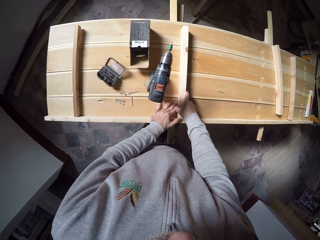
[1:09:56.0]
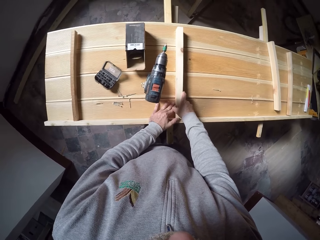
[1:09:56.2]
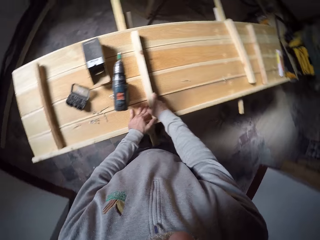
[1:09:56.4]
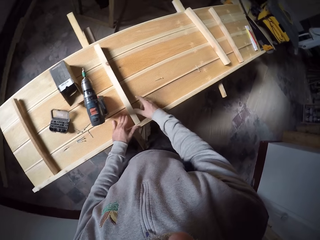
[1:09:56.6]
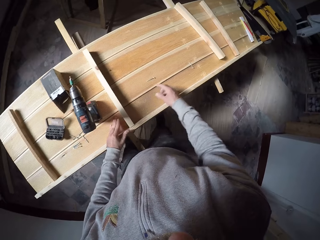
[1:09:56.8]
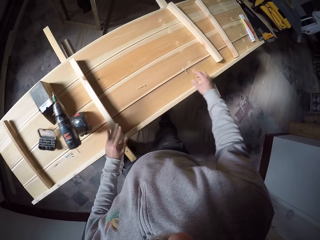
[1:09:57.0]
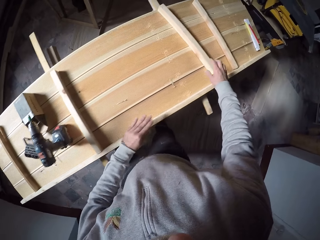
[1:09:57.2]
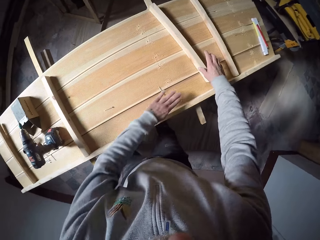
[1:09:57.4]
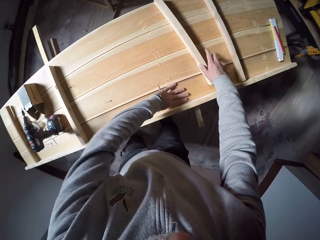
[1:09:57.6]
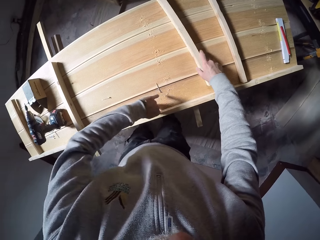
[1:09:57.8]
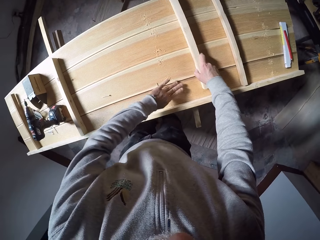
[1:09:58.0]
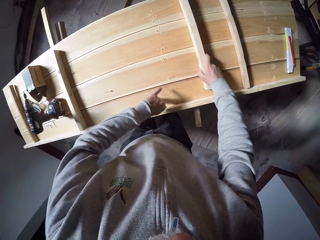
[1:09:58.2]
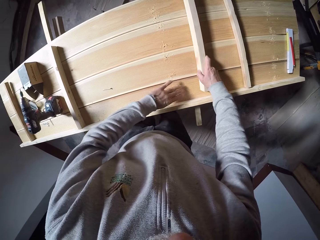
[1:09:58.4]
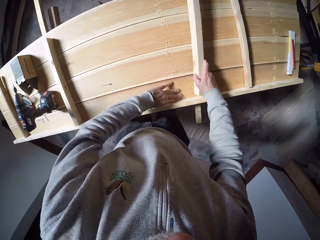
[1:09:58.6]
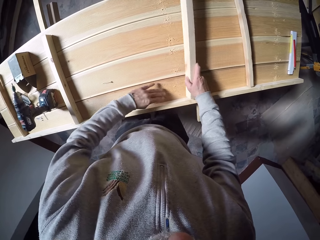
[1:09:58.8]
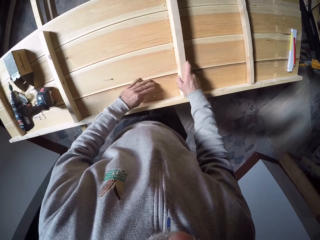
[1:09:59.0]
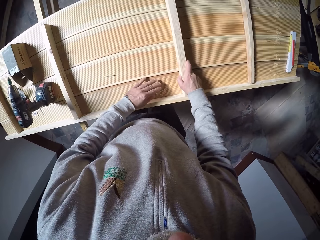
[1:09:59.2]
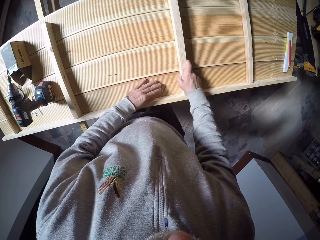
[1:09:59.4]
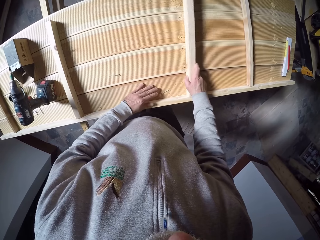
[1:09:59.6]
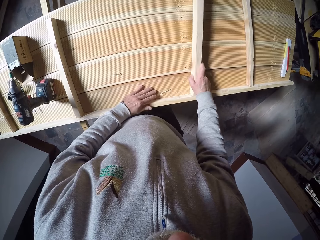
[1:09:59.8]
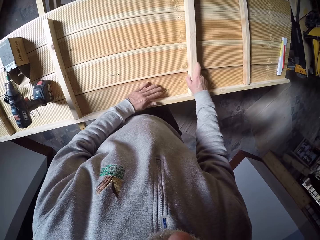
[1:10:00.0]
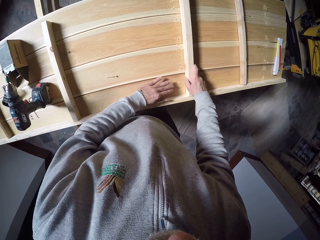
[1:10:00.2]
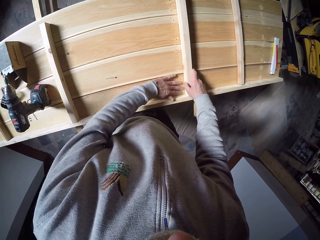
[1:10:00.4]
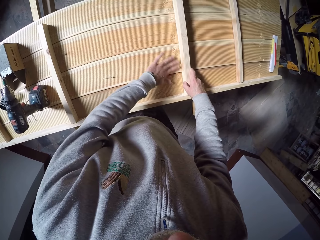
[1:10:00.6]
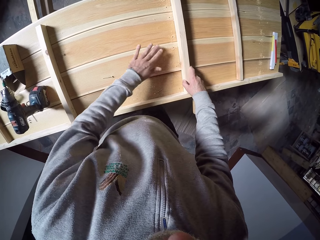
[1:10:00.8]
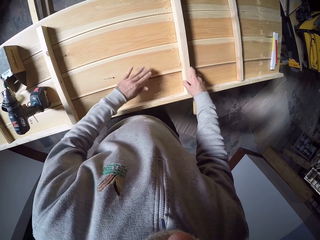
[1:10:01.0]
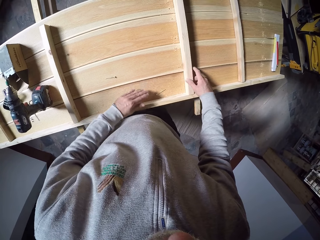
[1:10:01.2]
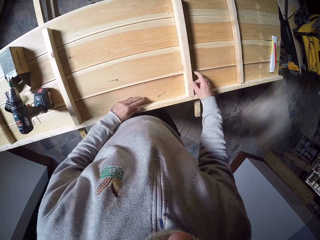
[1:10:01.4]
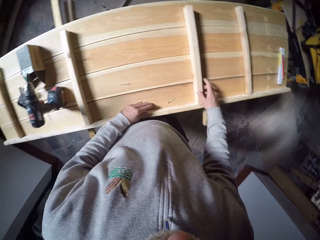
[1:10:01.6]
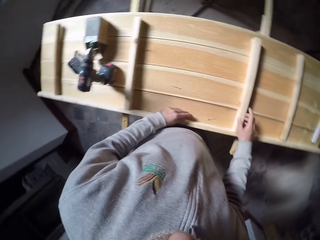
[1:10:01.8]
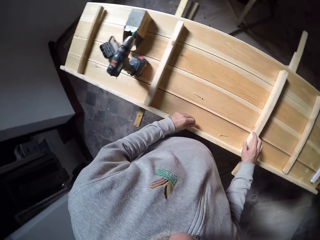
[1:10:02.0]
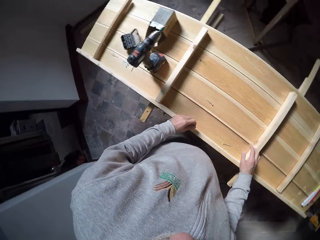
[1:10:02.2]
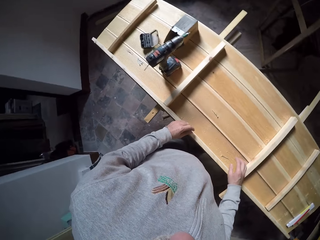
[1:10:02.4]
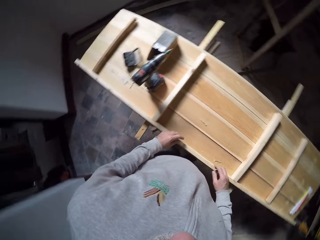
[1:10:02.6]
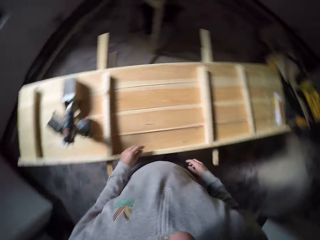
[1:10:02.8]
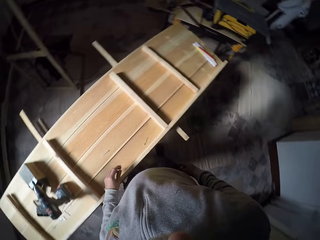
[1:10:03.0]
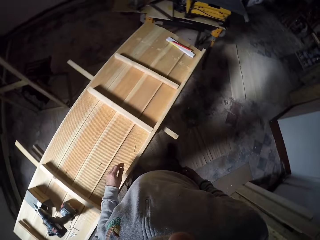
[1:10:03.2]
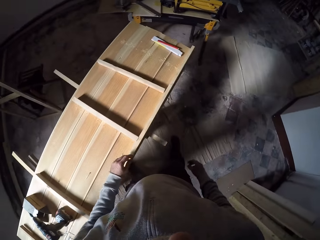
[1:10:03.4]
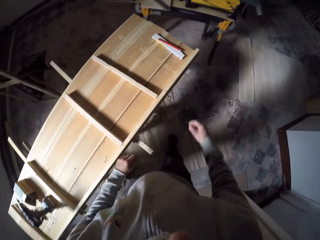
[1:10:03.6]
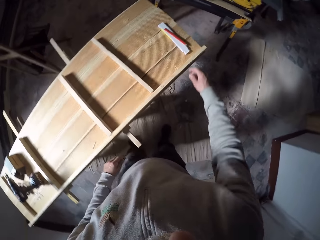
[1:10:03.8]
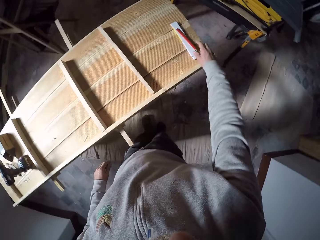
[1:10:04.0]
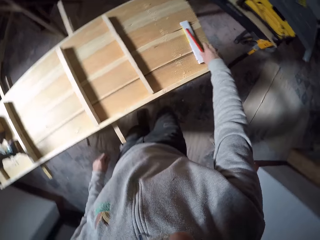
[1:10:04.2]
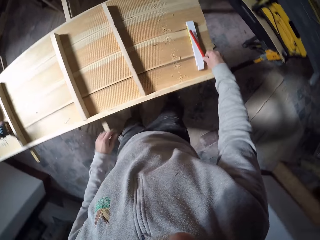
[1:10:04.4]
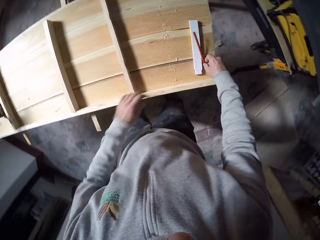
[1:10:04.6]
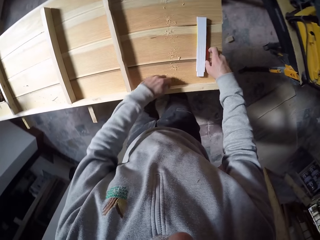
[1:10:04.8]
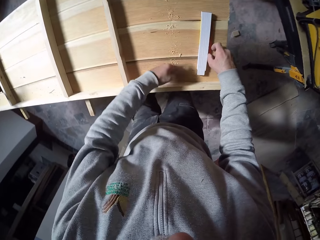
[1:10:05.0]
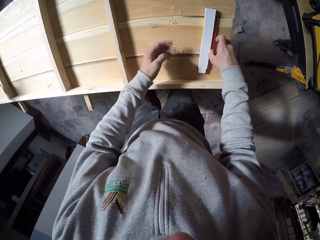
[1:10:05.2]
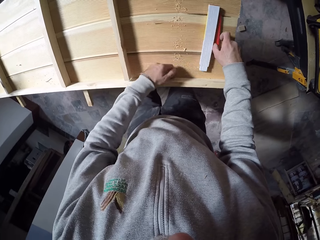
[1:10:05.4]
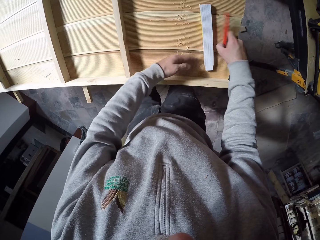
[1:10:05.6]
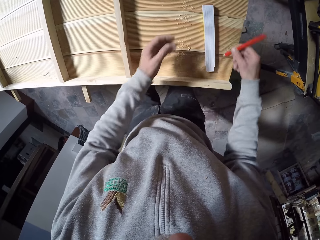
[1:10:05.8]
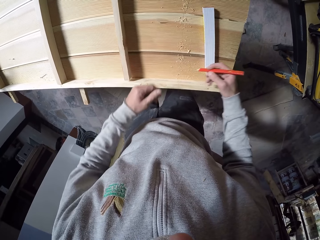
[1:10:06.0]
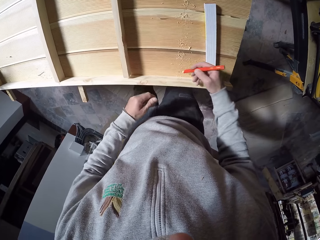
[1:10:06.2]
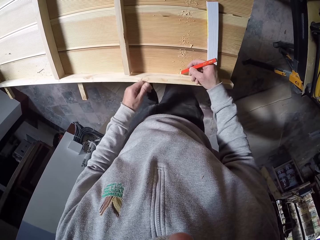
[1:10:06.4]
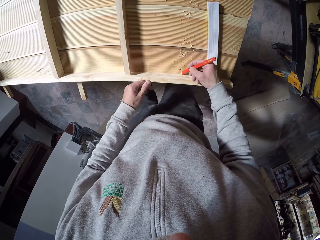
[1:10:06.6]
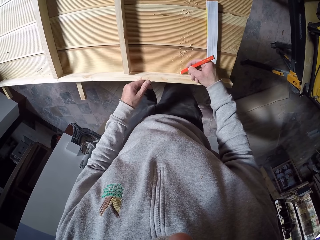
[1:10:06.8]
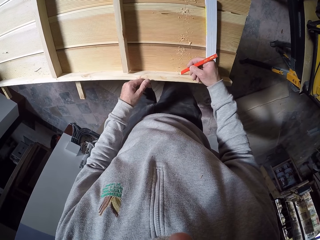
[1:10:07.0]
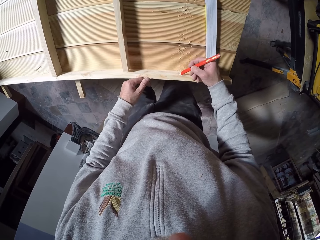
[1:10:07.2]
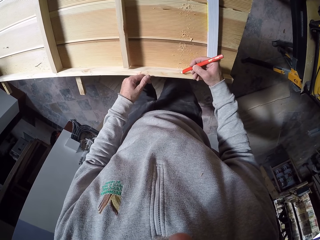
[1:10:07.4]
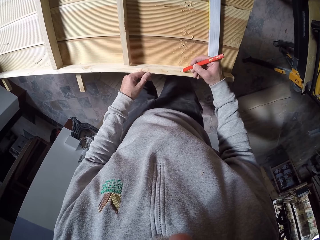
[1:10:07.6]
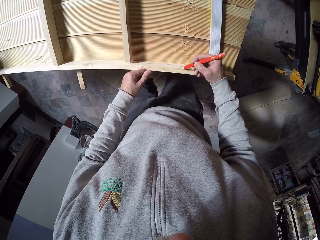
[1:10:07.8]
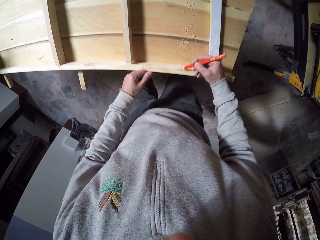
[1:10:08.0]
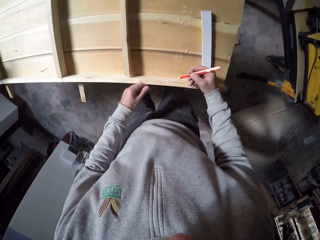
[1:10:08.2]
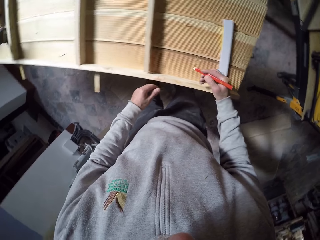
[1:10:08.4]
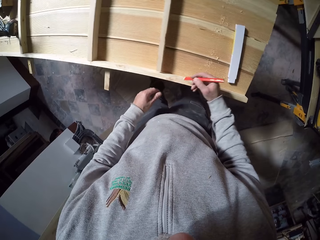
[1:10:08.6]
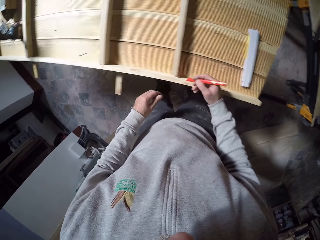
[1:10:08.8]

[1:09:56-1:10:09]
The camera wearer adjusts the wood. He wipes the wooden board with his left hand and moves a plank on the wooden board with his right hand. He picks the wood. He dusts off the table. He picks a marking pencil from the wooden board with his right hand. He wipes the wooden board with his left hand. He draws on the wooden board with the pencil in his right hand.

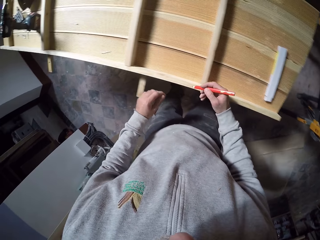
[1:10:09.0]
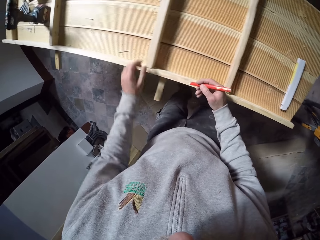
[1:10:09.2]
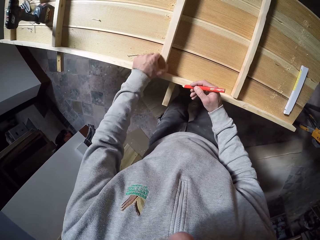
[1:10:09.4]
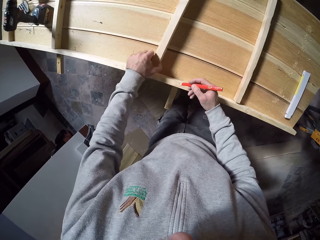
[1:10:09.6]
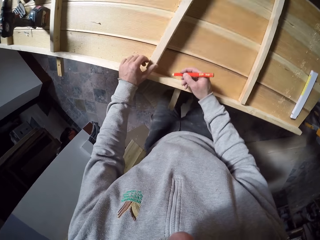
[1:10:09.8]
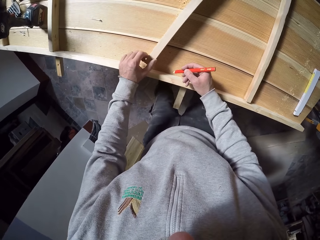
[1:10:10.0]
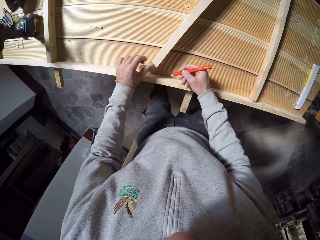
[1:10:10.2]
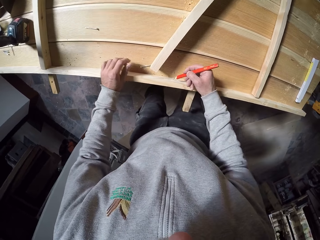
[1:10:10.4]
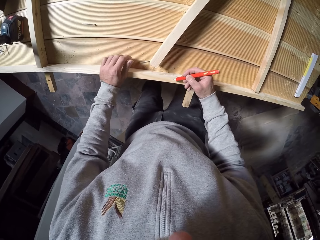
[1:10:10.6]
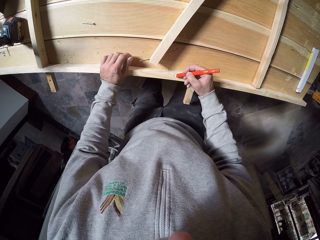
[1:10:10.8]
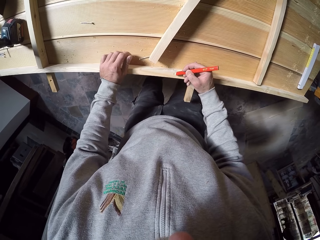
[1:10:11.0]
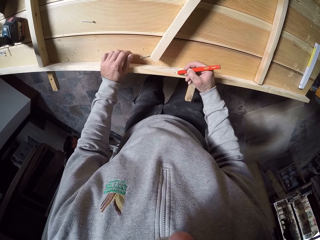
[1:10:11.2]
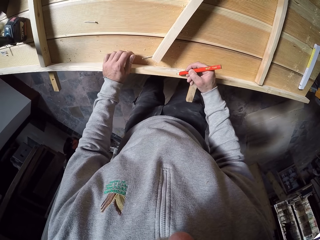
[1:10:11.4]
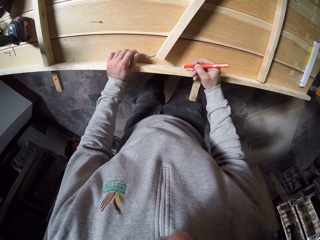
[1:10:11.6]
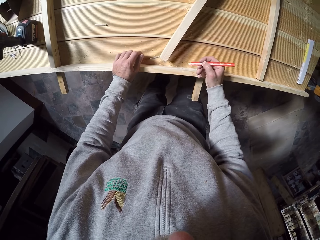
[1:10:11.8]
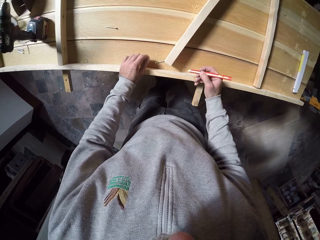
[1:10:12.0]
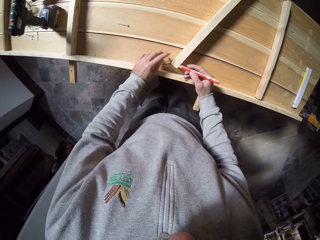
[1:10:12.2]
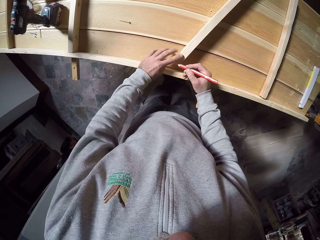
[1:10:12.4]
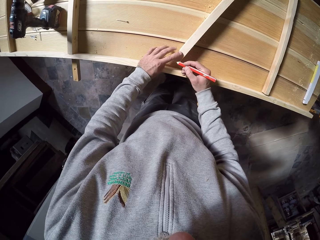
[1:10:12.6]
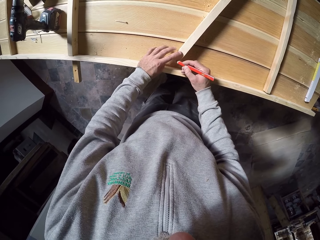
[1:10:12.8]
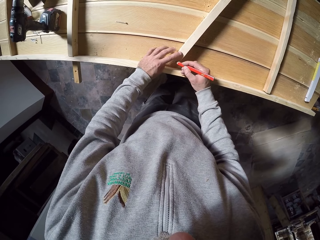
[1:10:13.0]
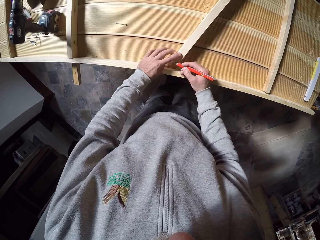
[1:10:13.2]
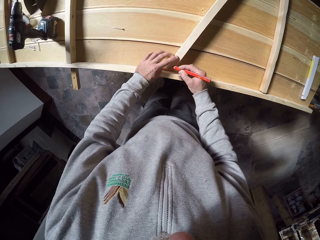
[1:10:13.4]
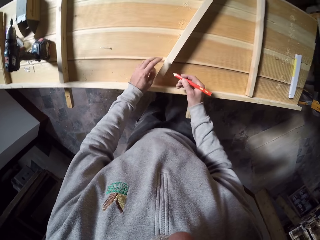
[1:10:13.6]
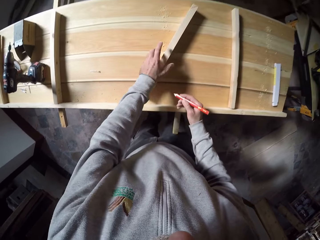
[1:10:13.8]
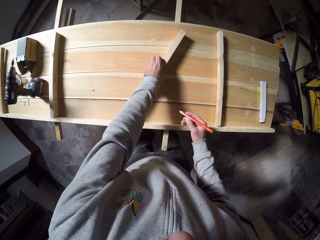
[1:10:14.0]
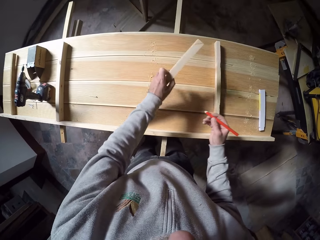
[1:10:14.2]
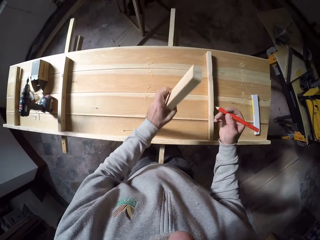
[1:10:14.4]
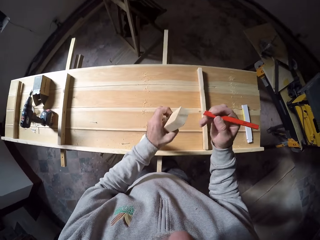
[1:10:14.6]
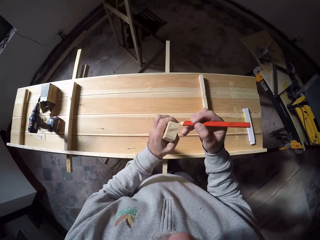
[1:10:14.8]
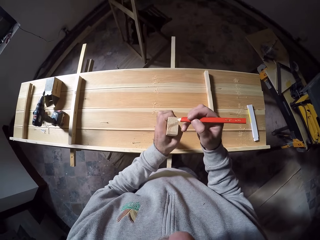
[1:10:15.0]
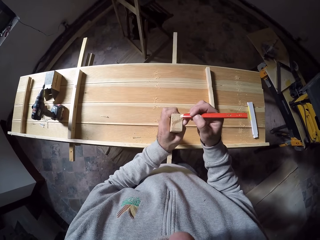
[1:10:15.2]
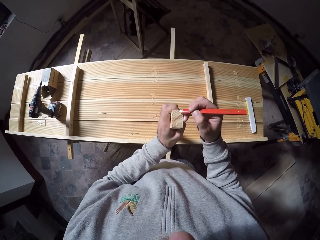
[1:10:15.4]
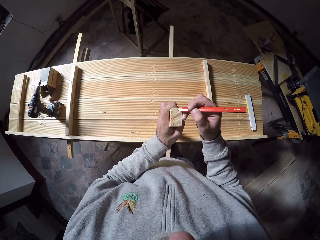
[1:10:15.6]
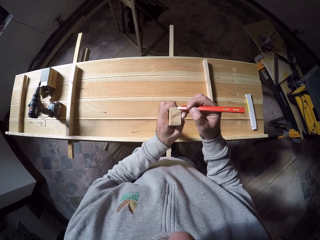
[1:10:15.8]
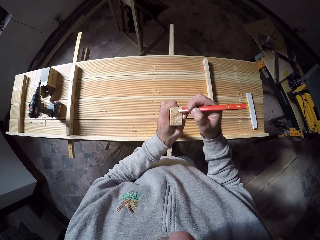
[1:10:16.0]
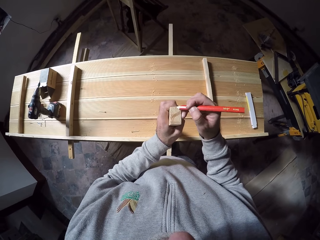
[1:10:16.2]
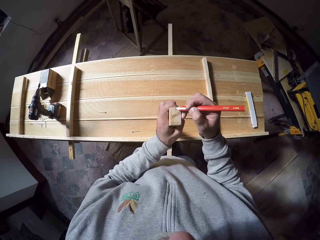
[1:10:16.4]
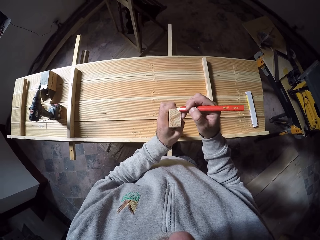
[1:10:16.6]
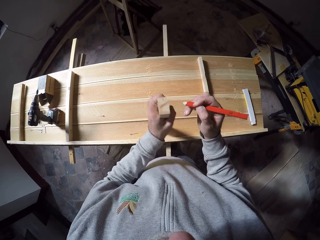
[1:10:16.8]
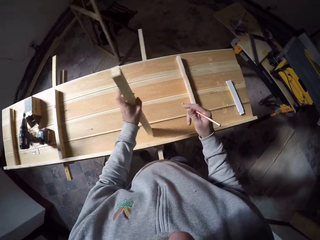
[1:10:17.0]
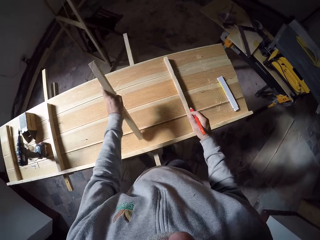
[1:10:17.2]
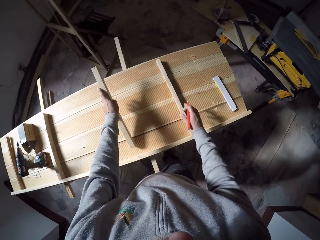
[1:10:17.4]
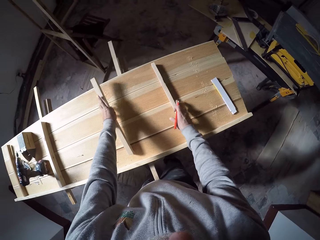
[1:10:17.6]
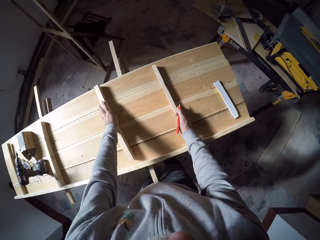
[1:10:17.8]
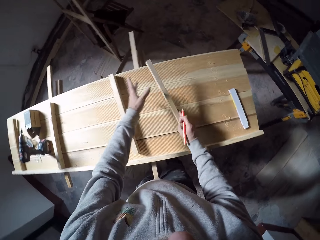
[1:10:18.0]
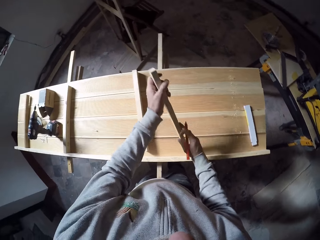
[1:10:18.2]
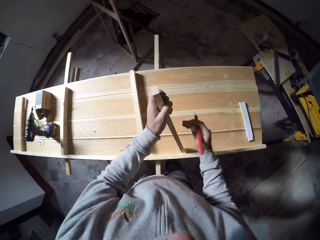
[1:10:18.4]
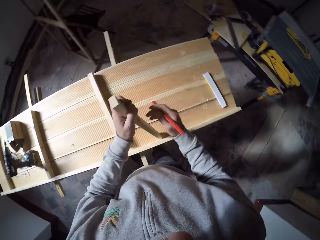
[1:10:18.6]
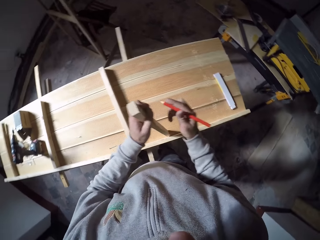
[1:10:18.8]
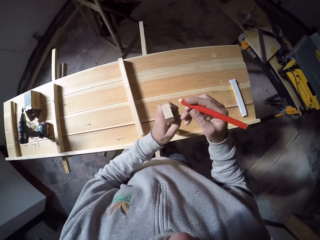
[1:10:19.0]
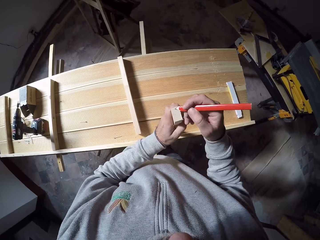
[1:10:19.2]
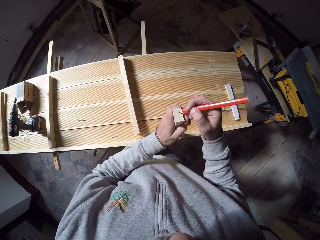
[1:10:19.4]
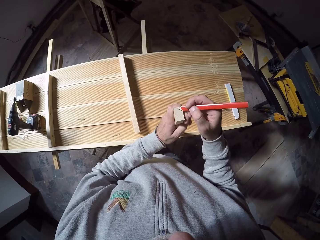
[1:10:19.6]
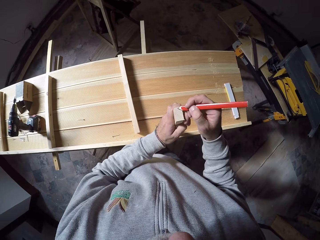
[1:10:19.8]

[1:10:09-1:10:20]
The camera wearer moves a plank on the wooden board with his left hand. He draws on the wooden board with the pencil in his right hand. He marks the small wood. He picks the plank from the wooden board with his left hand. He writes on the top of the plank in his left hand with the pencil in his right hand. He picks another plank from the wooden board with his right hand. He drops the wood in his left hand on the wooden board. He passes the plank in his right hand to his left hand. He writes on the plank in his left hand with the pencil in his right hand.
